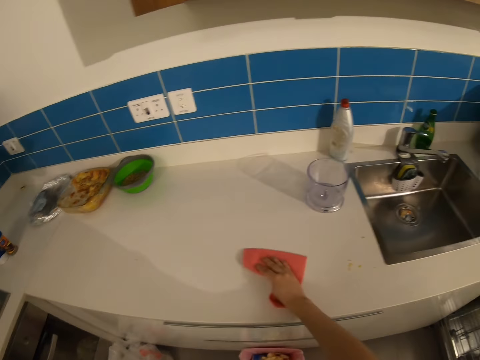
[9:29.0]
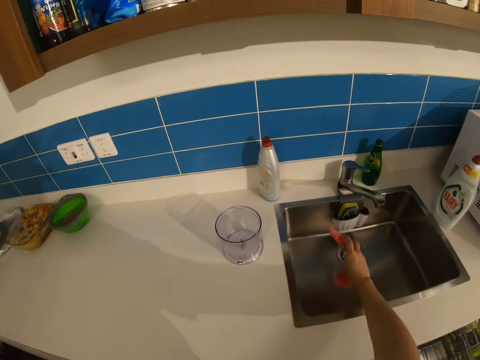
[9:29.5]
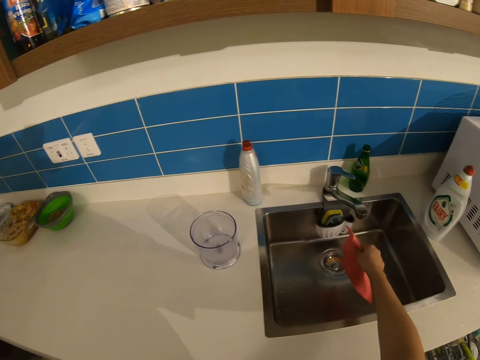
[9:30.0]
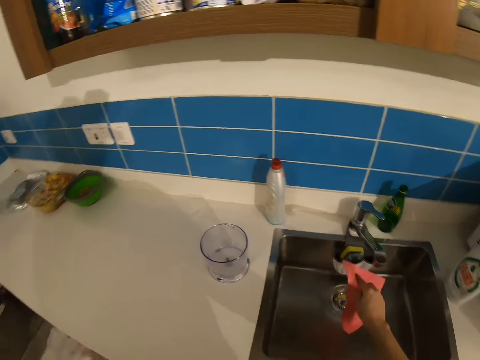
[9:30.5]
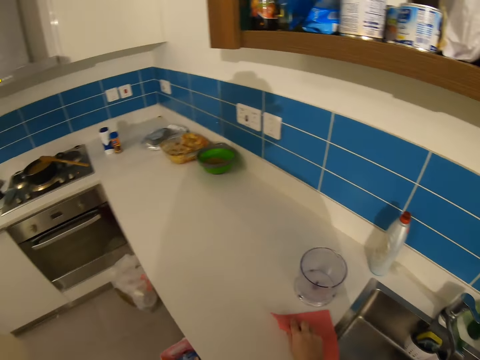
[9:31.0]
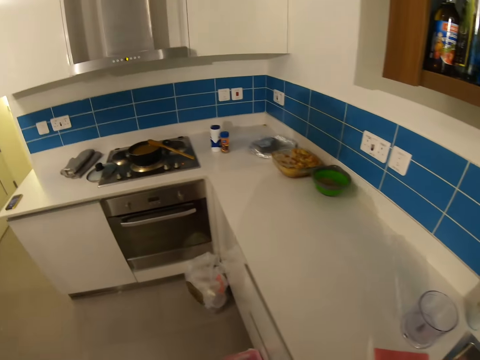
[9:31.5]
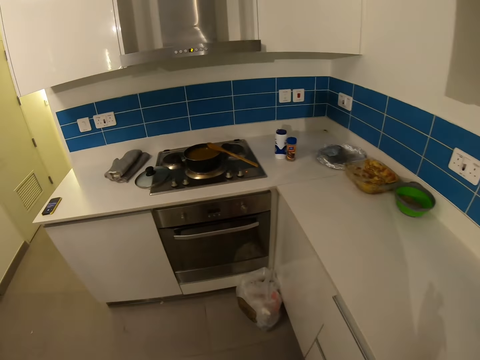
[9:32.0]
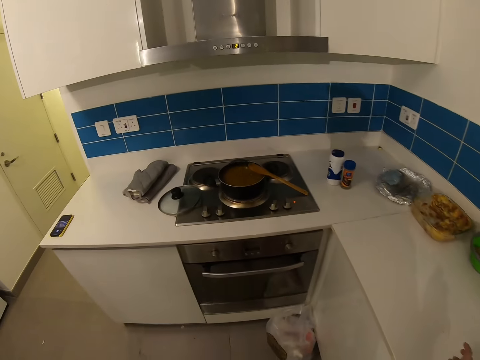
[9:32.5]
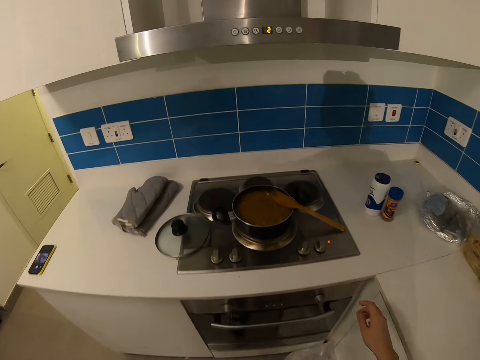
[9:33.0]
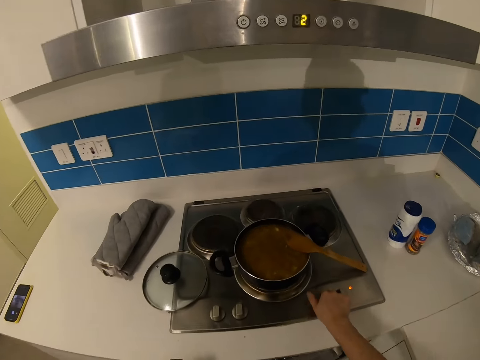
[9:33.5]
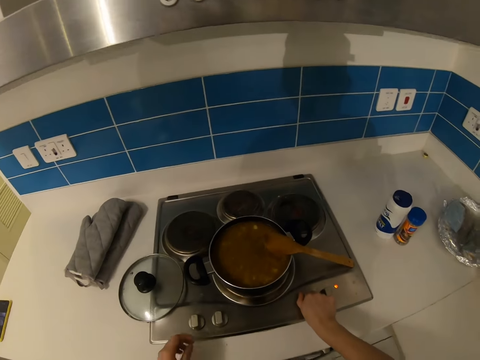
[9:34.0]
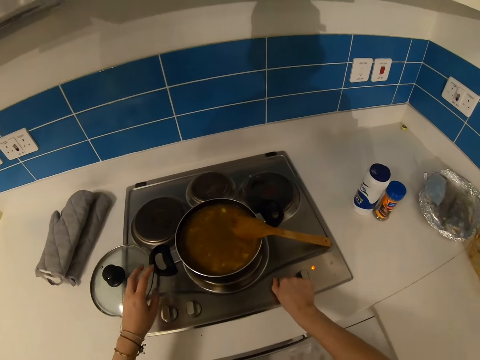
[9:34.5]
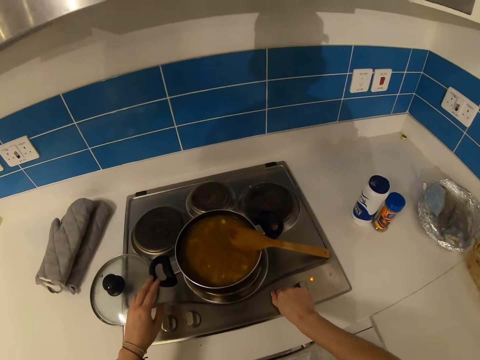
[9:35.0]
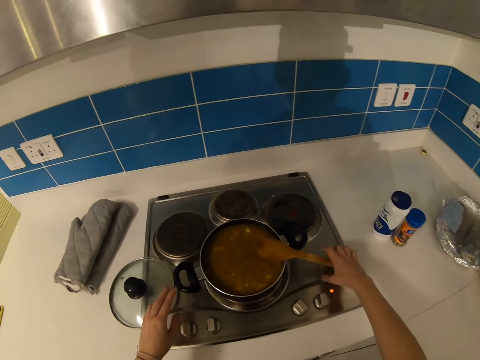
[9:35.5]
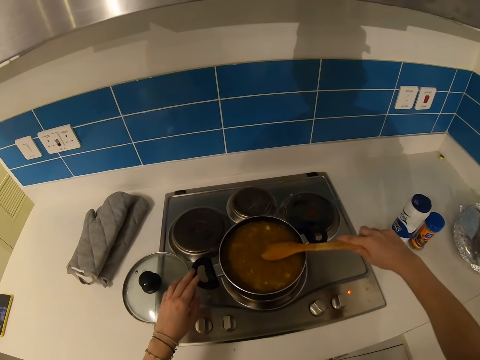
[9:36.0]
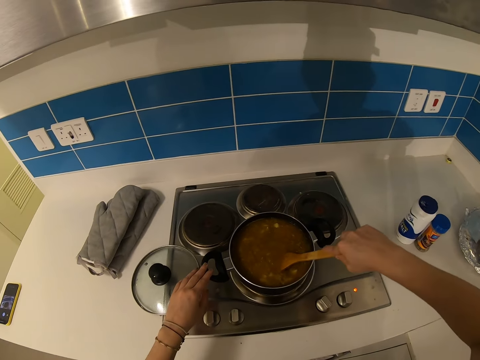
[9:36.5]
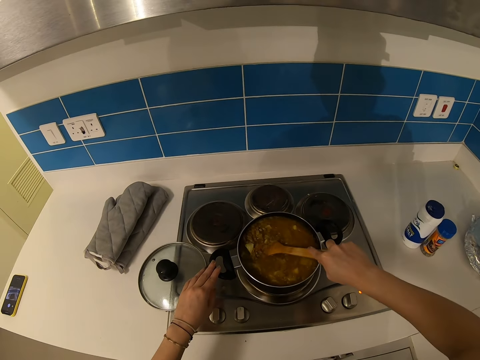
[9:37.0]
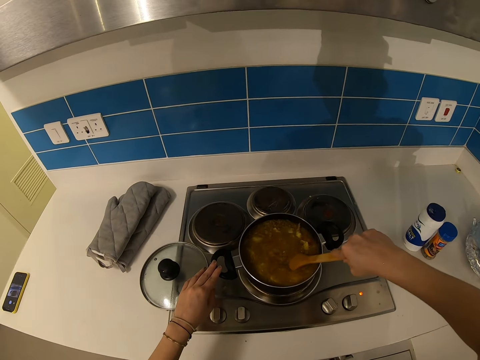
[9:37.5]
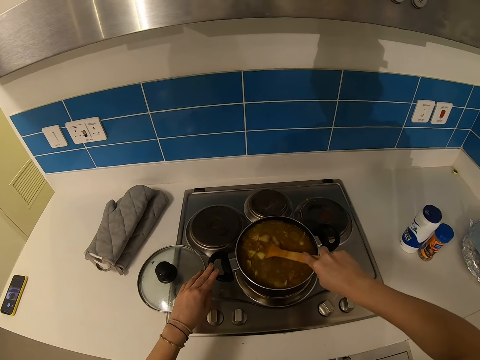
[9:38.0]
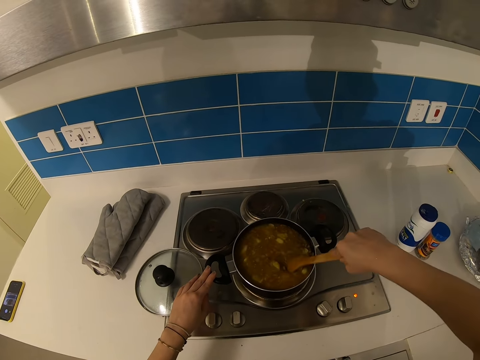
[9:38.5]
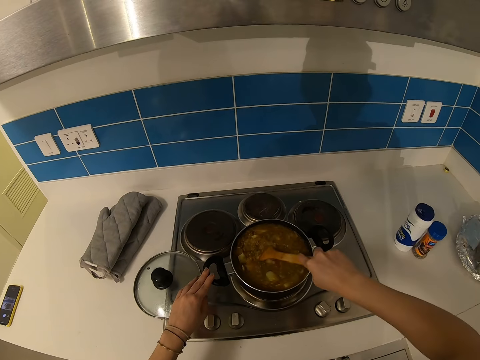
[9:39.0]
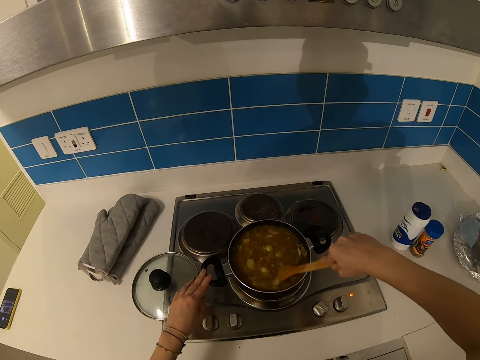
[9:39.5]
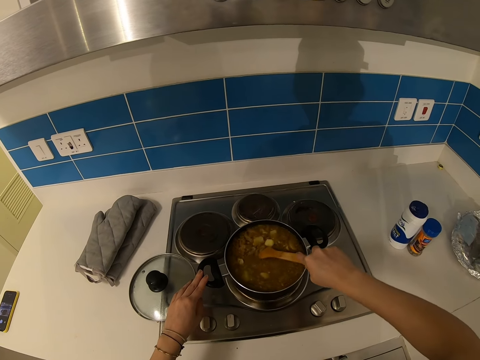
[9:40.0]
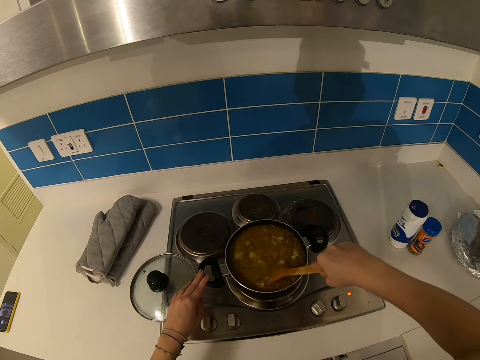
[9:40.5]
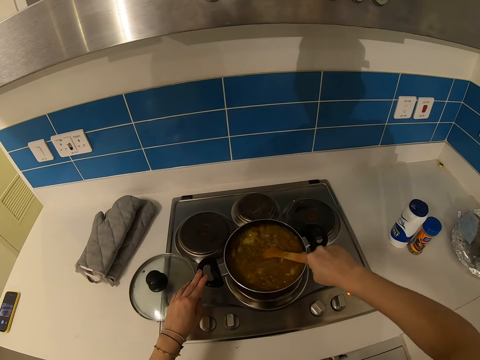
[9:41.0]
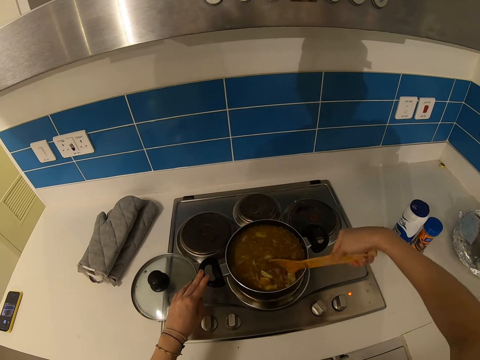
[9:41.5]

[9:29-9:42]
The camera wearer shakes the hand towel in the sink. They put the hand towel on the counter top. They adjust the cooker. They turn off the cooker. They pick up the wooden spatula. They stir the food with the wooden spatula.

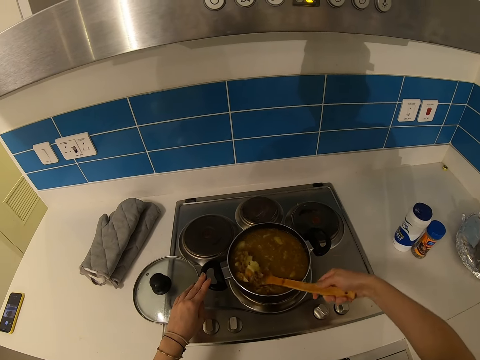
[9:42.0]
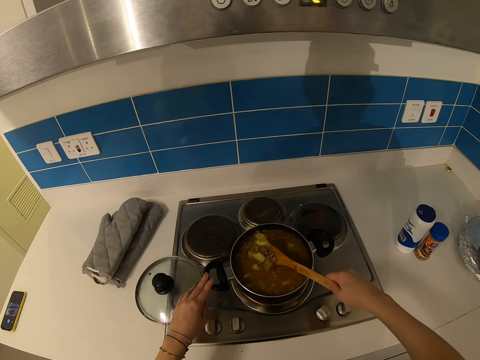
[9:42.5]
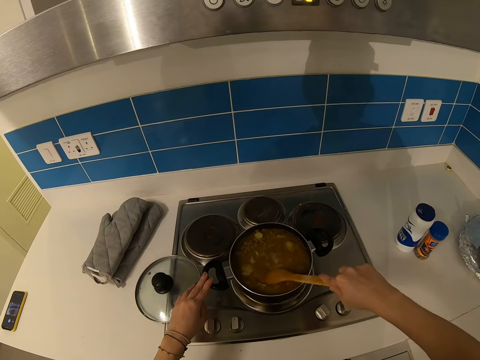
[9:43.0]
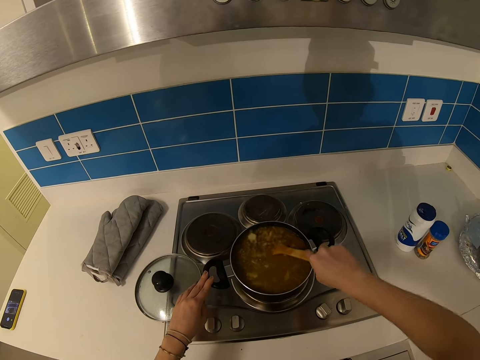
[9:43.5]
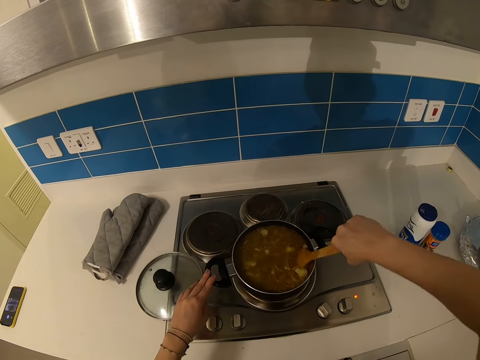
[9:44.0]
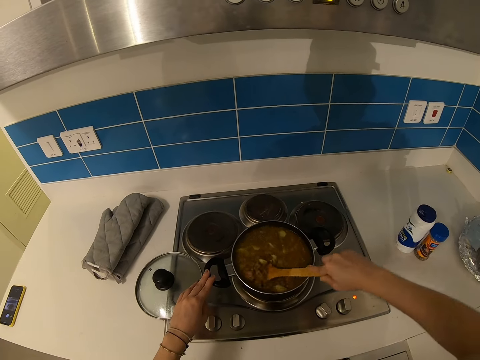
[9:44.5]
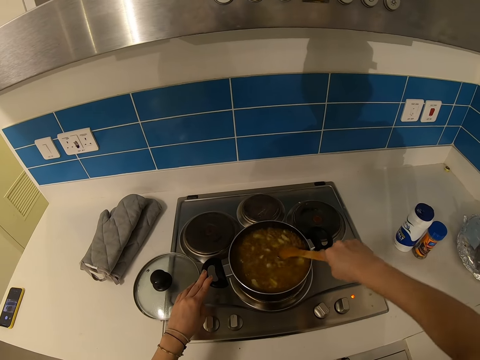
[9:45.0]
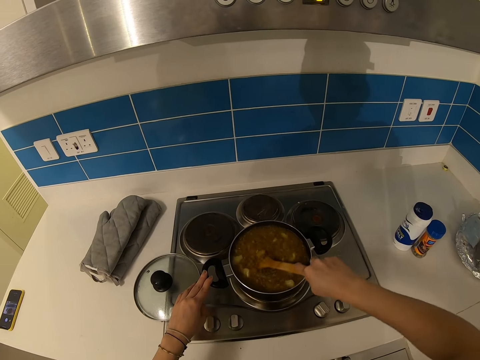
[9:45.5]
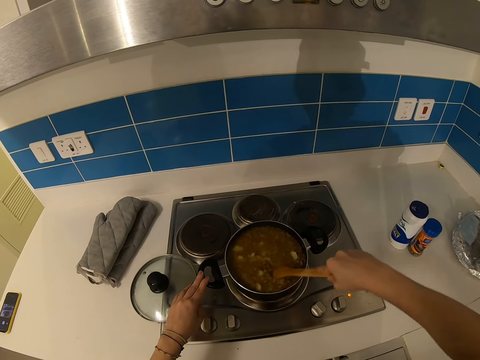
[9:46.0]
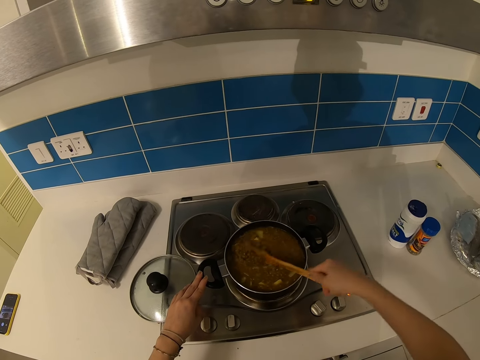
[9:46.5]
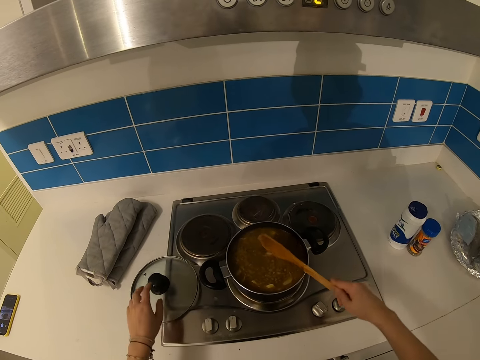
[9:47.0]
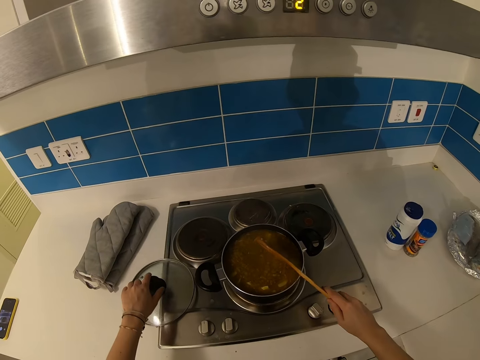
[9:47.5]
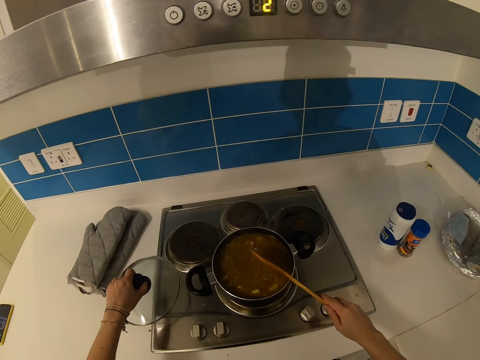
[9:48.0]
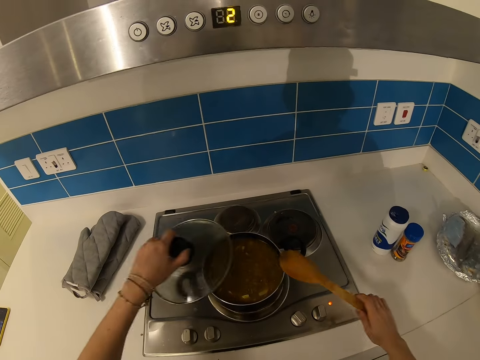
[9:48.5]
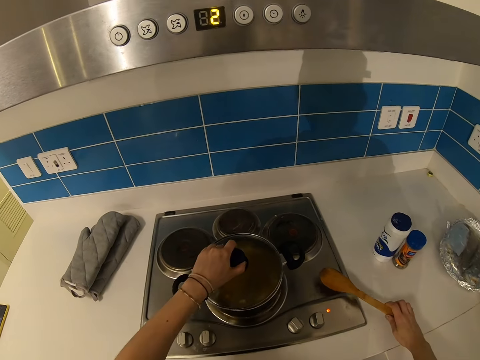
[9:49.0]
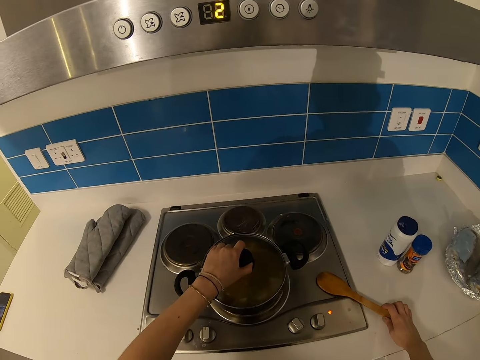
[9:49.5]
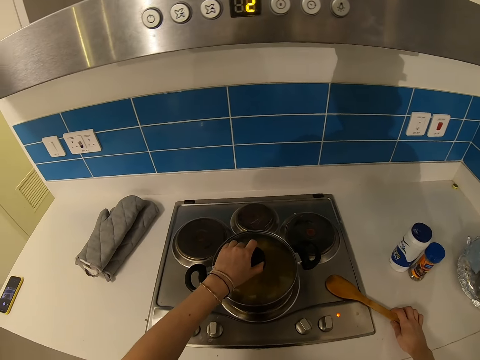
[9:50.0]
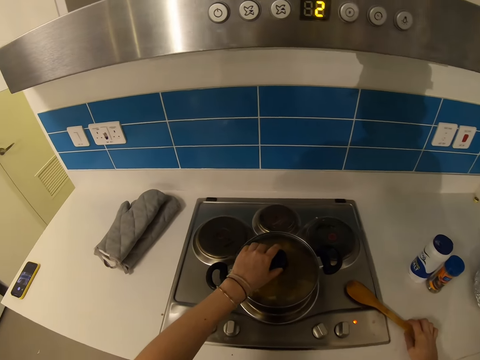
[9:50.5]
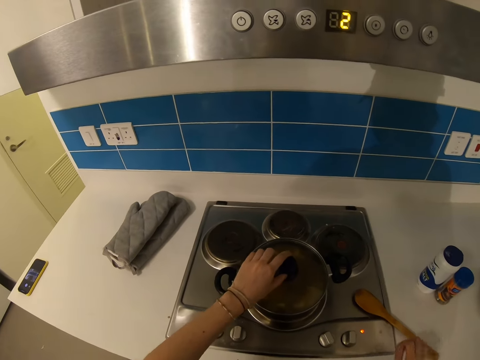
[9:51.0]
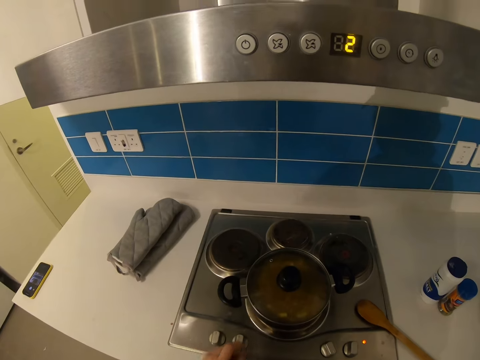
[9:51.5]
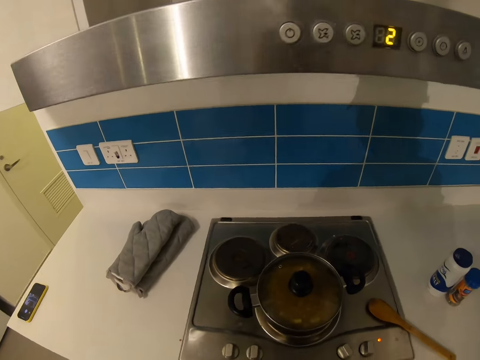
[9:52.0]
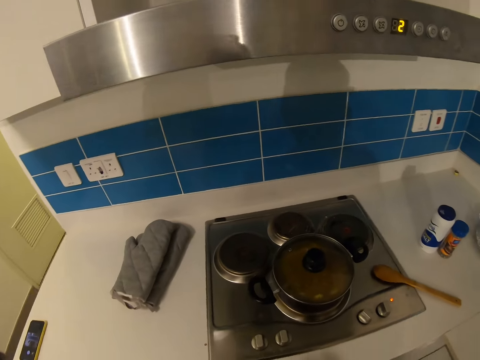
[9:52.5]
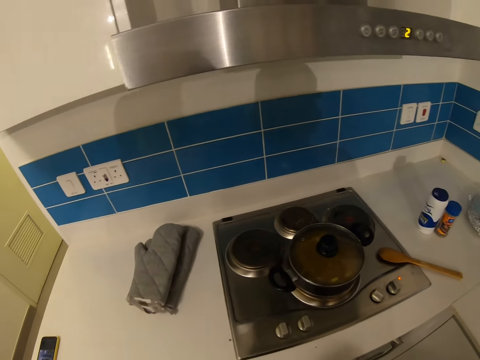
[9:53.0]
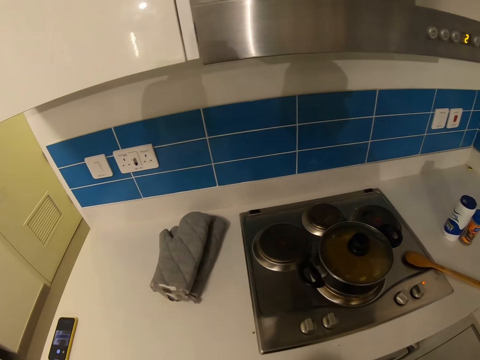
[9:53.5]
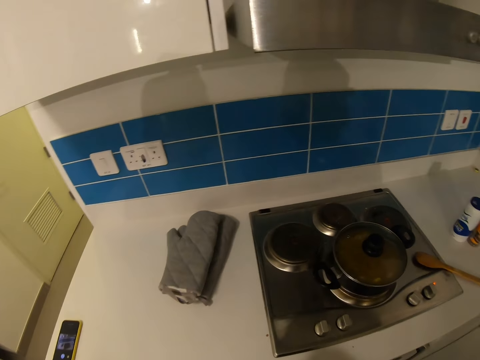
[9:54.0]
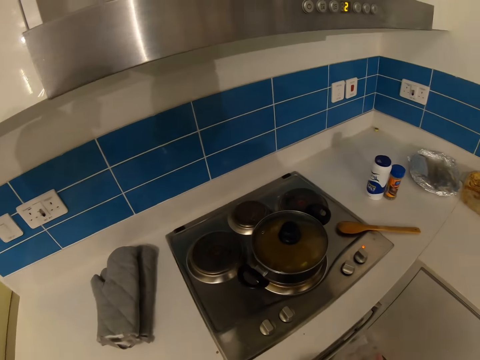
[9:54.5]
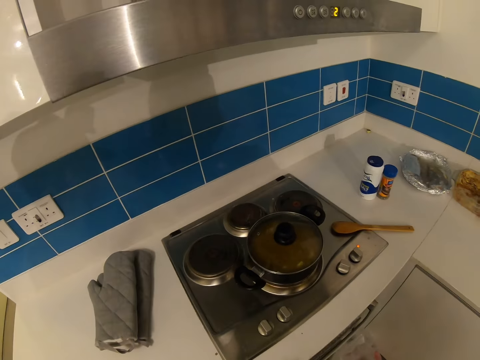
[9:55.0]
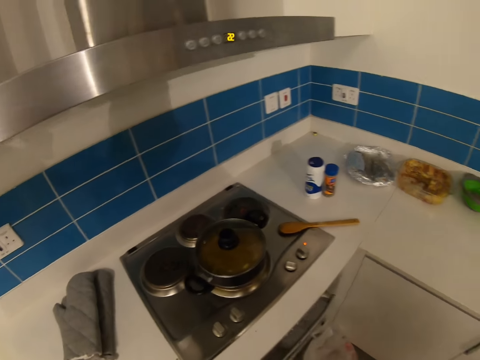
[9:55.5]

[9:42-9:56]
The camera wearer picks up the saucepan lid from the counter top. They knock the wooden spatula on the saucepan. They cover the saucepan with the saucepan lid. They put the wooden spatula on the counter top. They look around.
